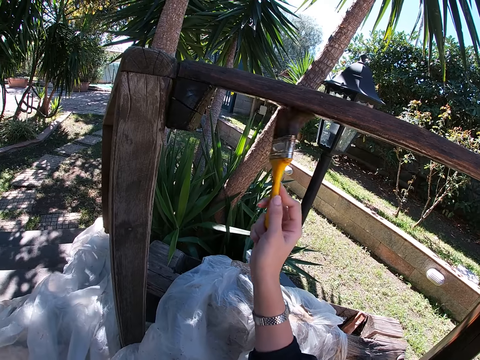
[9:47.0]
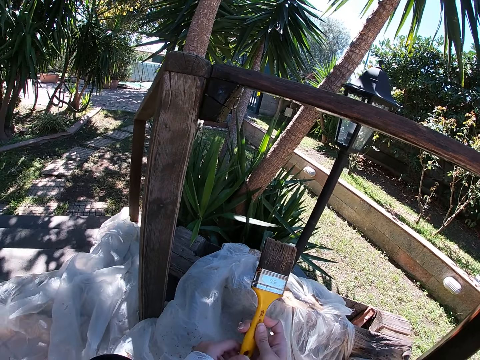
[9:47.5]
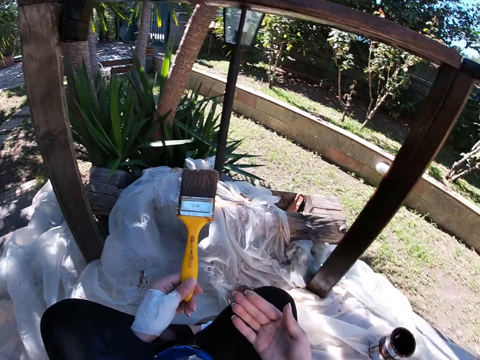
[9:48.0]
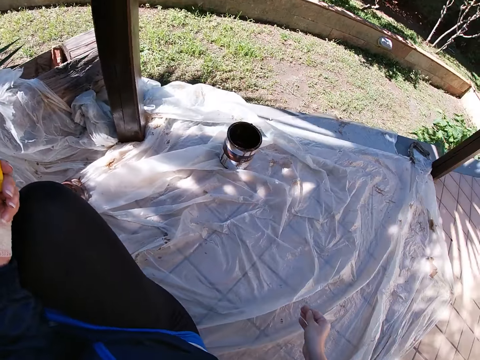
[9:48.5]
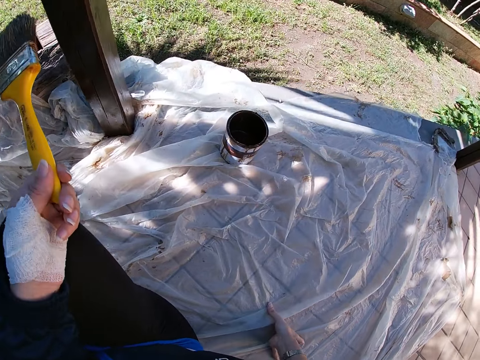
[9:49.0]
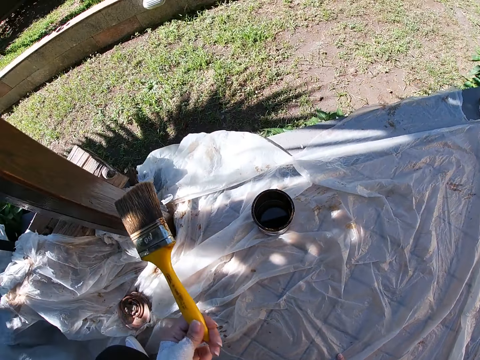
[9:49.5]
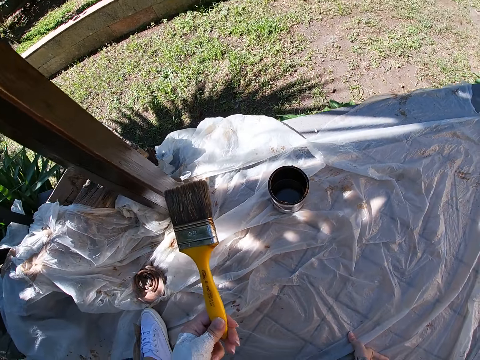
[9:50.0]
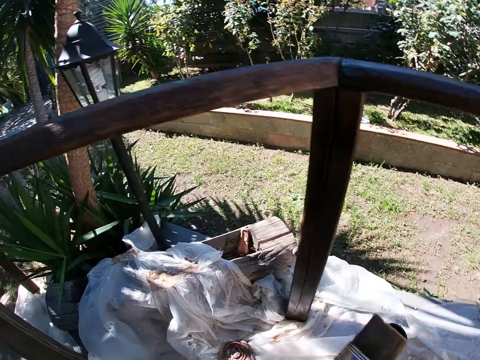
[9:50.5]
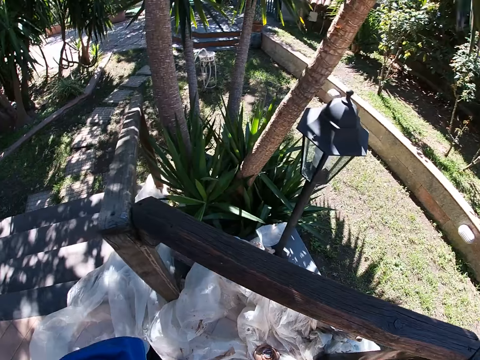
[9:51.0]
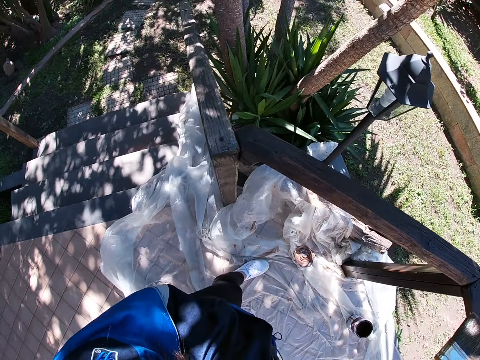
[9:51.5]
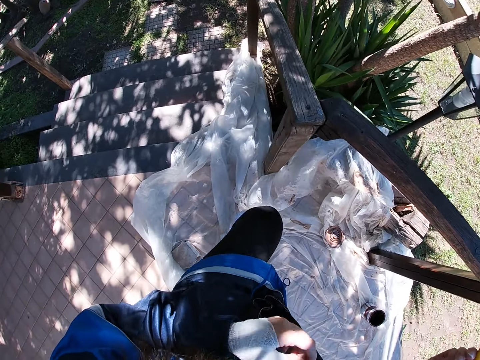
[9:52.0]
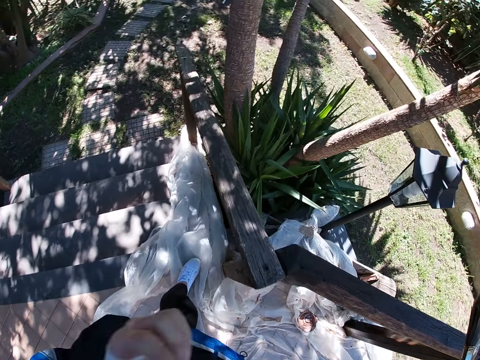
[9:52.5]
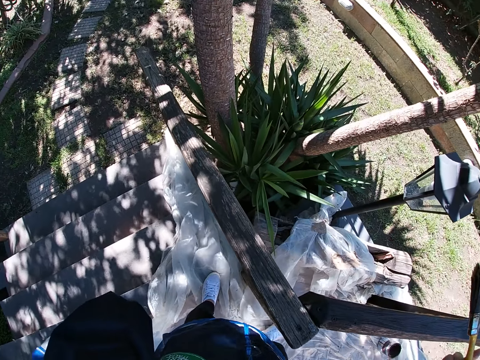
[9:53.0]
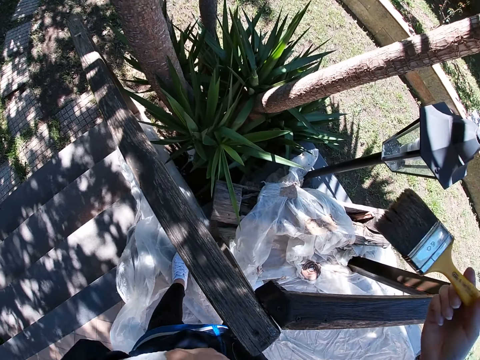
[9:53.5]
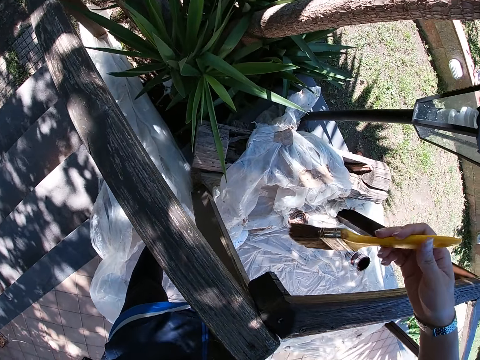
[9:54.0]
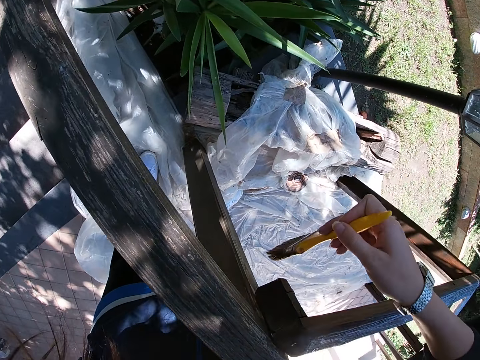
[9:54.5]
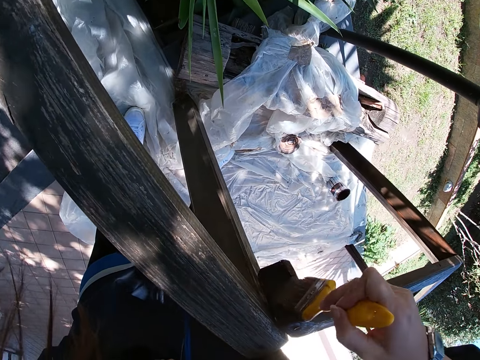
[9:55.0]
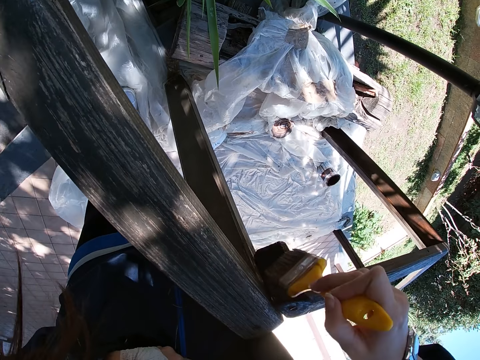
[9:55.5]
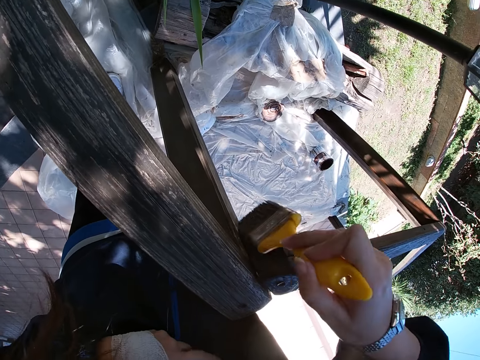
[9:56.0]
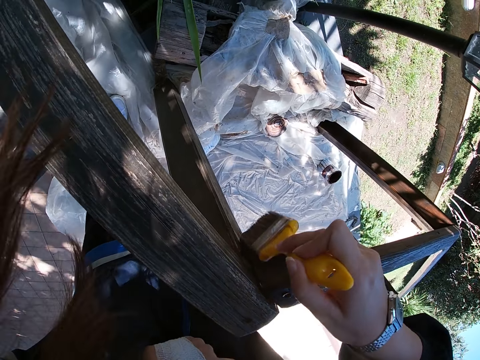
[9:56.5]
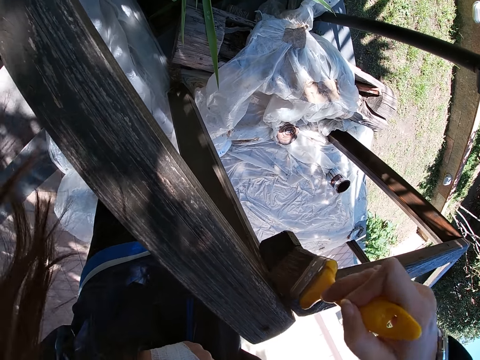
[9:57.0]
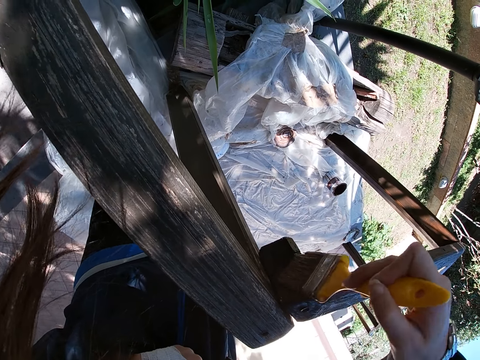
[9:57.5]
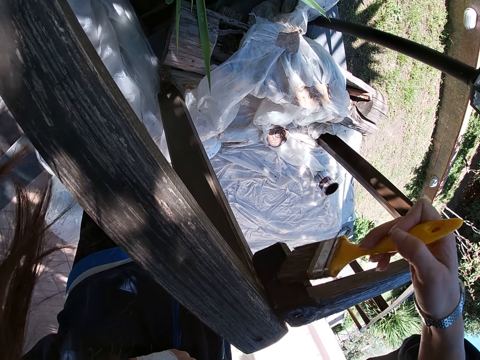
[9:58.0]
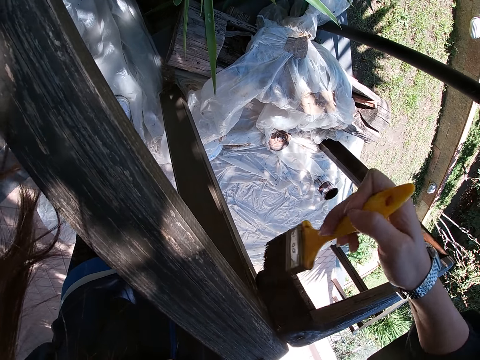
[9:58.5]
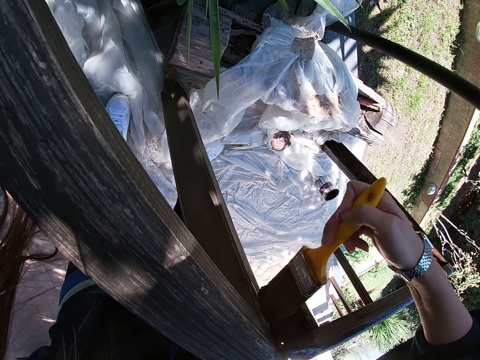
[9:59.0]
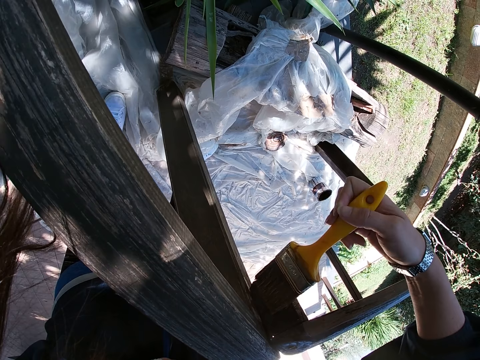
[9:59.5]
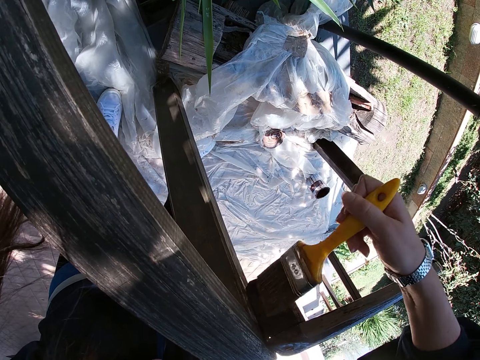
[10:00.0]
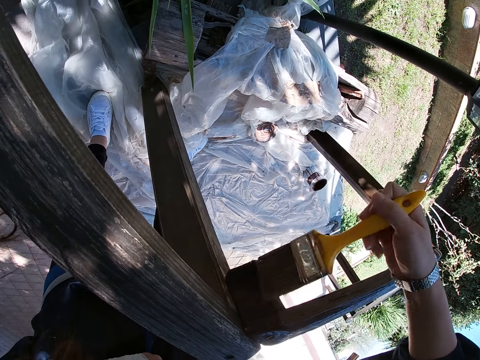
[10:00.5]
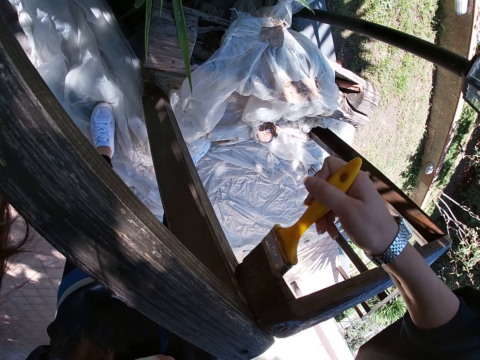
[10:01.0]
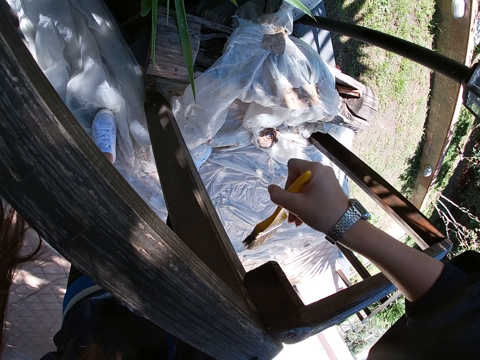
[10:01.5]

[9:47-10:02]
The camera wearer passes the paint brush to her left hand. She stops painting the frame of wood. She places her right hand on the white polythene sheet. She stands up. She changes handling of the paint brush to the right hand. She moves slightly to the left. She walks towards the frame of wood. She leans forward. She stops walking. She paints the wooden balcony rail with the paint brush in her right hand.

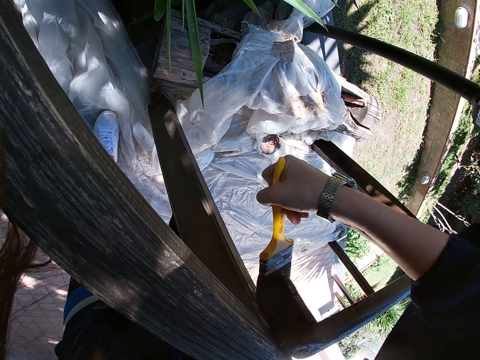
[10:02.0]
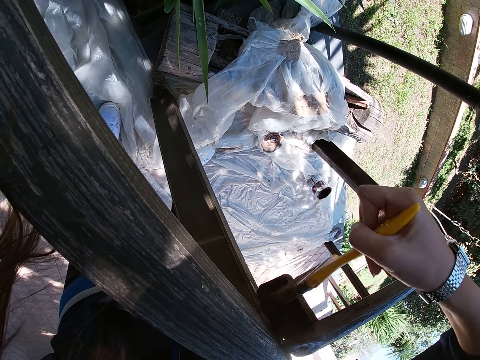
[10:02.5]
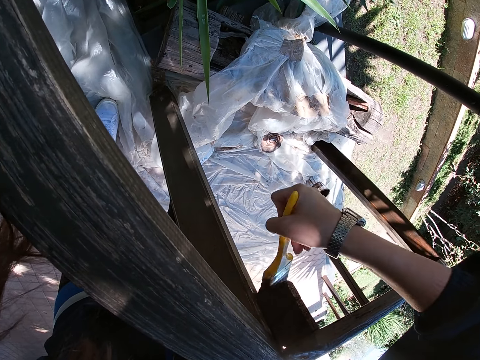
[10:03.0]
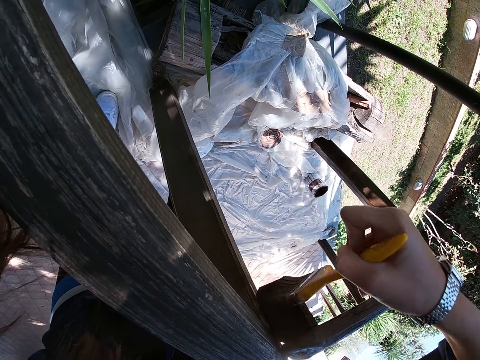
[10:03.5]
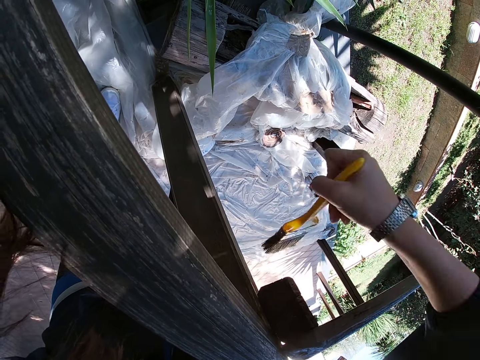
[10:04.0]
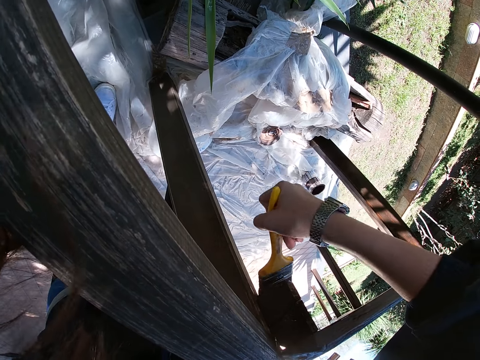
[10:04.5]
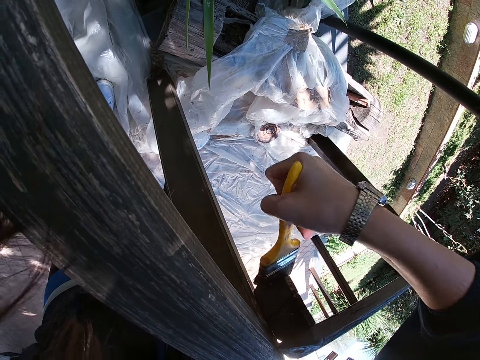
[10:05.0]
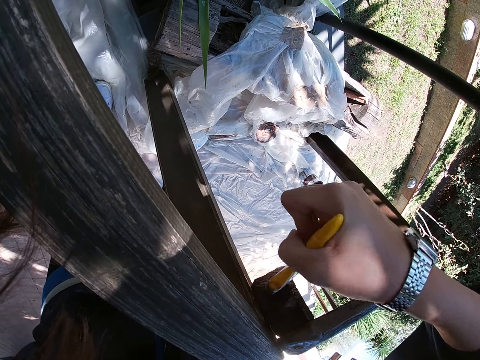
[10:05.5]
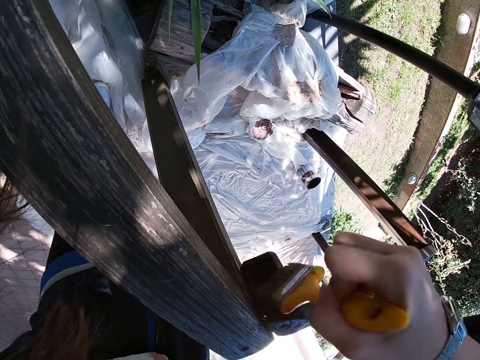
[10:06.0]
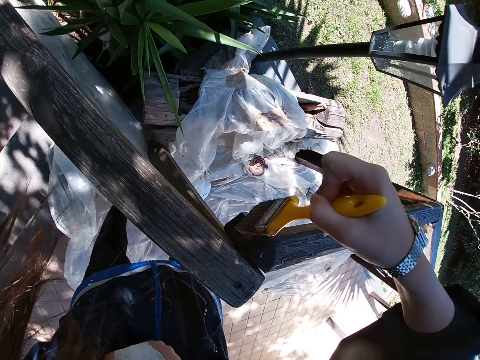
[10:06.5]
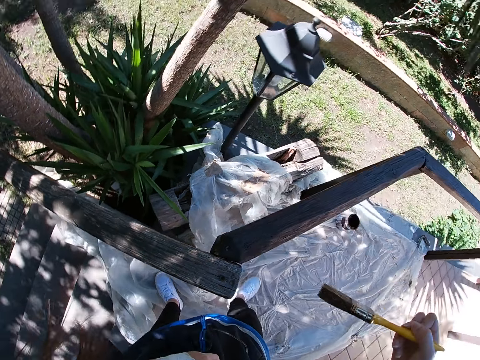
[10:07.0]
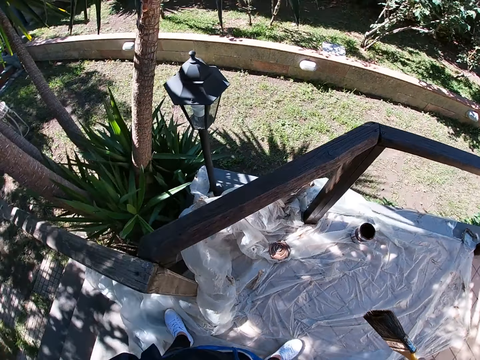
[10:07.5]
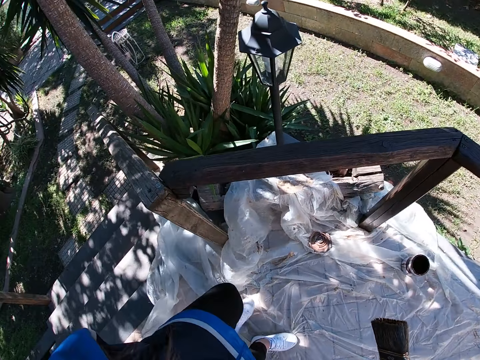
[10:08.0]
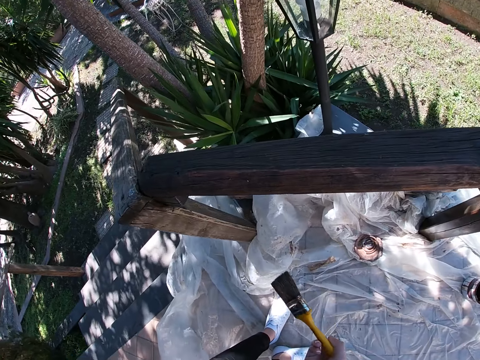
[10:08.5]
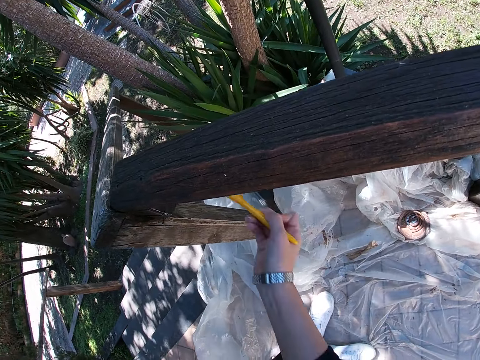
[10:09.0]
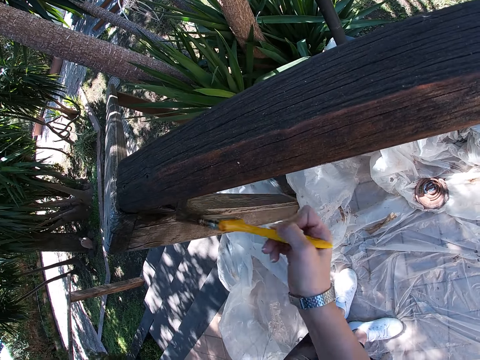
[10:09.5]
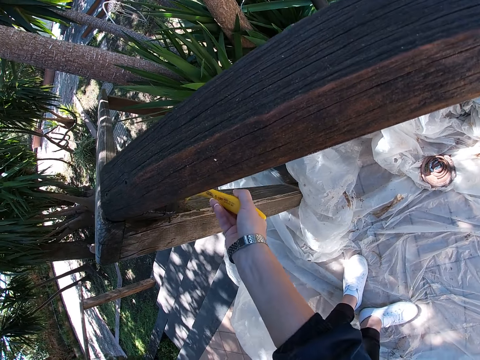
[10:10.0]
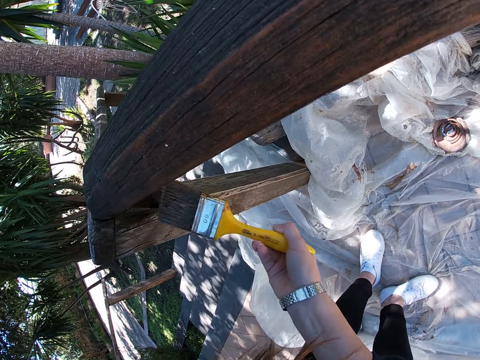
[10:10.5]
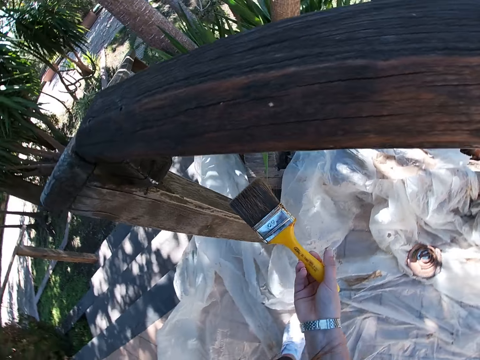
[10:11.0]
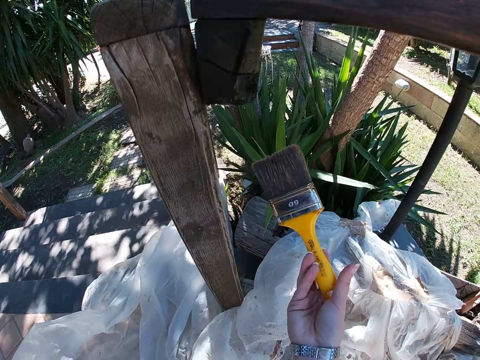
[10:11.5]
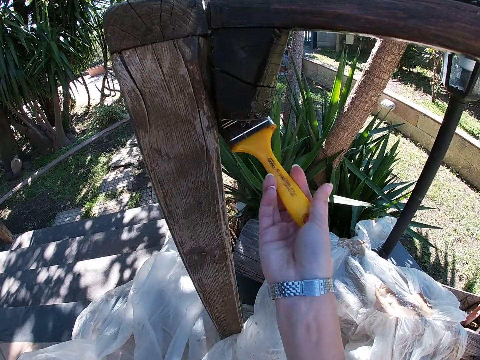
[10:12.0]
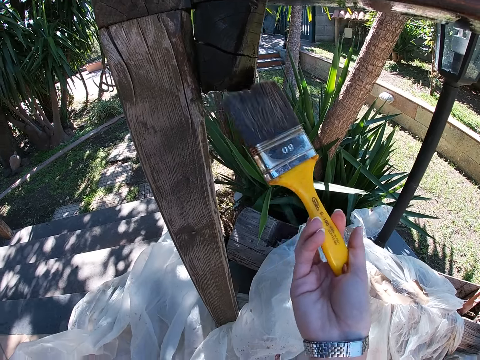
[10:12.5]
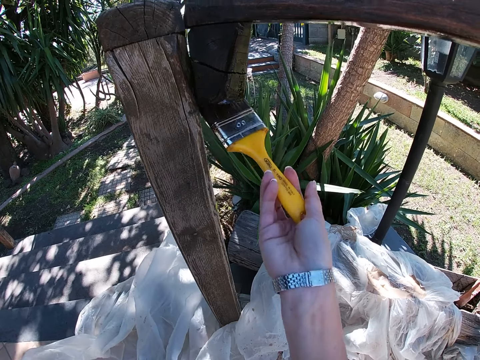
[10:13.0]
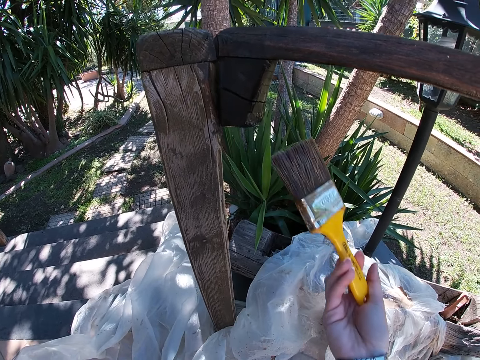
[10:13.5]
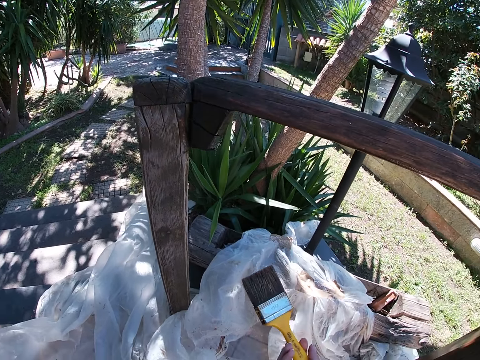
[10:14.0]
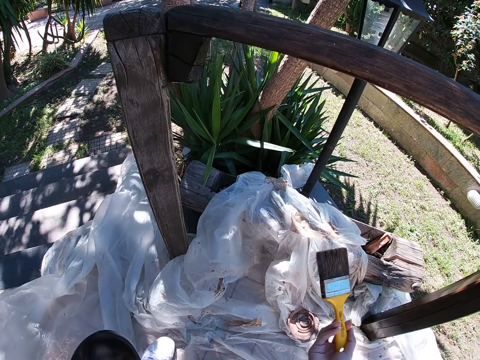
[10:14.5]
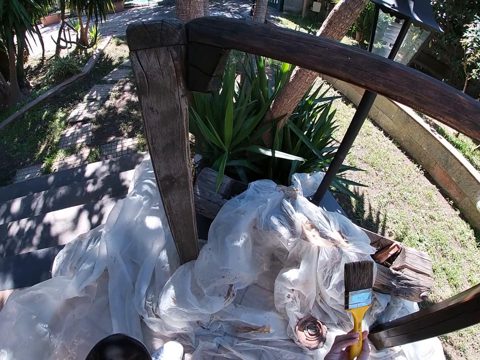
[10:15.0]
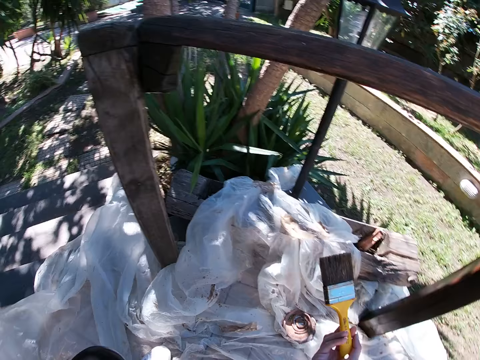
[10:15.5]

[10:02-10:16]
The camera wearer leans backward. She stops painting the frame of wood. She moves slightly to the right. She paints the wooden balcony rail with the paint brush in her right hand. She bends. She stops painting the frame of wood. She paints the wooden balcony rail with the paint brush in her right hand. She squats. She stops painting the frame of wood. She dips the paint brush in her right hand into the paint container.
